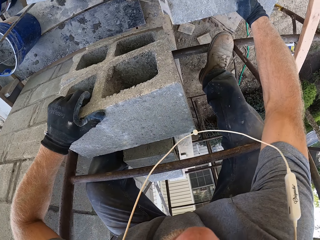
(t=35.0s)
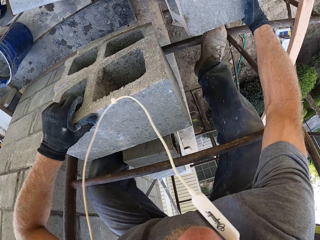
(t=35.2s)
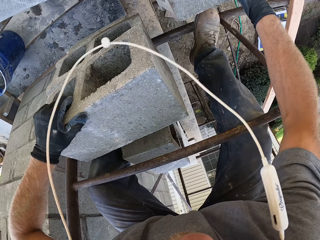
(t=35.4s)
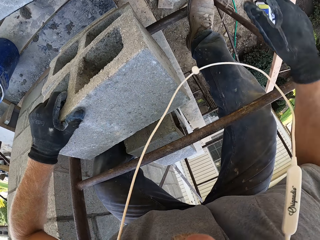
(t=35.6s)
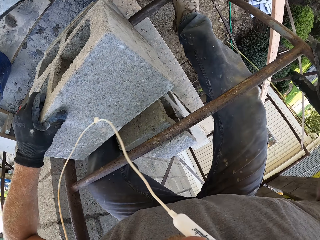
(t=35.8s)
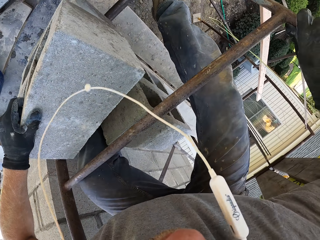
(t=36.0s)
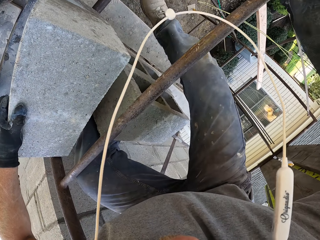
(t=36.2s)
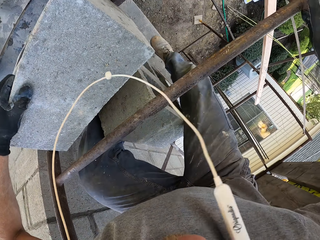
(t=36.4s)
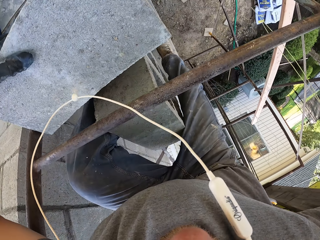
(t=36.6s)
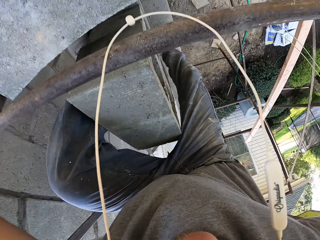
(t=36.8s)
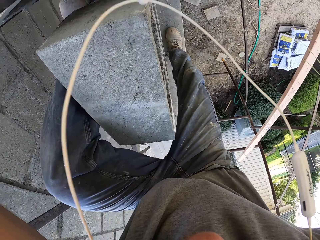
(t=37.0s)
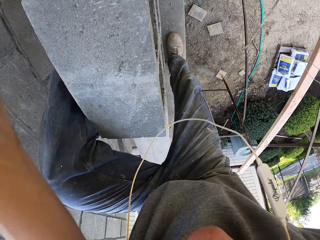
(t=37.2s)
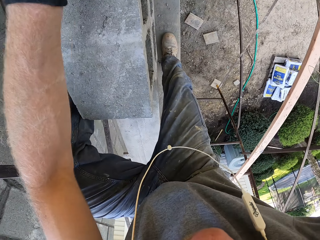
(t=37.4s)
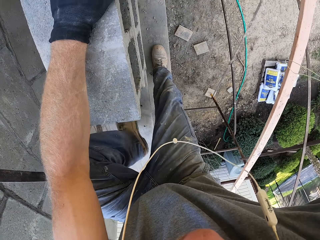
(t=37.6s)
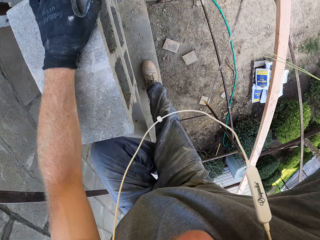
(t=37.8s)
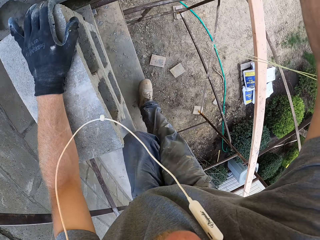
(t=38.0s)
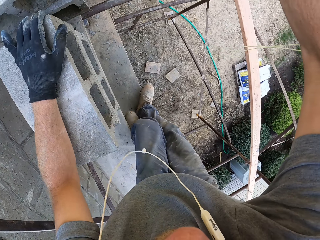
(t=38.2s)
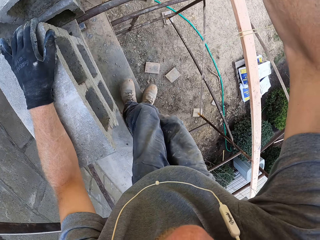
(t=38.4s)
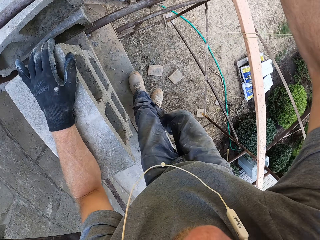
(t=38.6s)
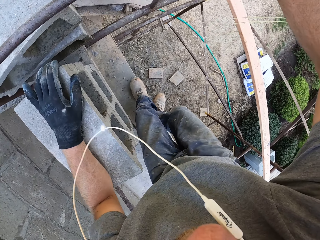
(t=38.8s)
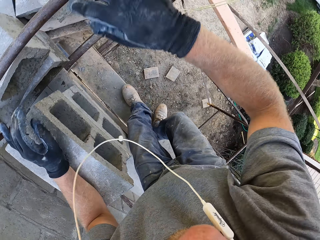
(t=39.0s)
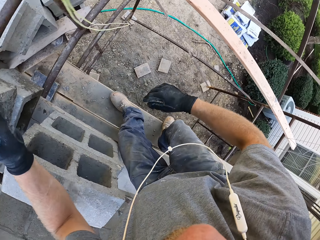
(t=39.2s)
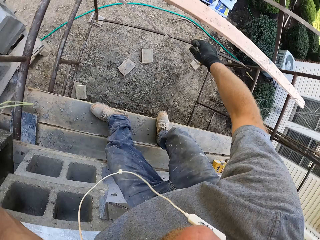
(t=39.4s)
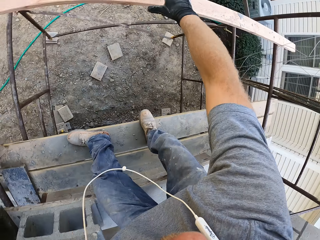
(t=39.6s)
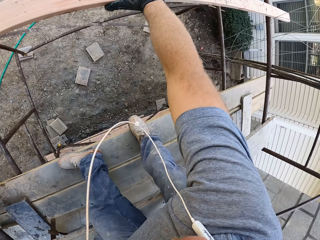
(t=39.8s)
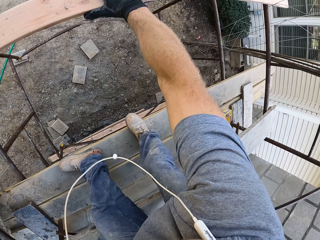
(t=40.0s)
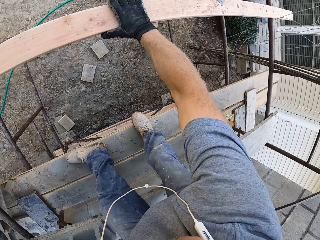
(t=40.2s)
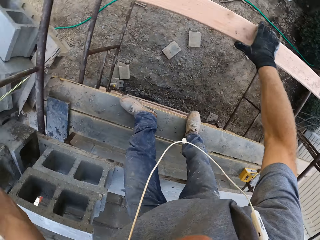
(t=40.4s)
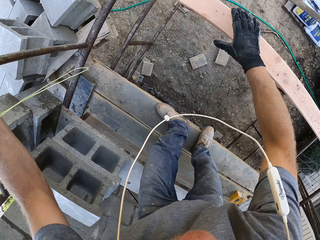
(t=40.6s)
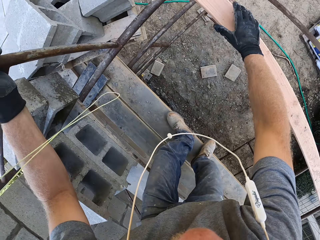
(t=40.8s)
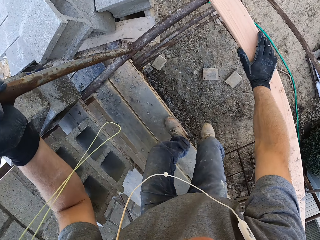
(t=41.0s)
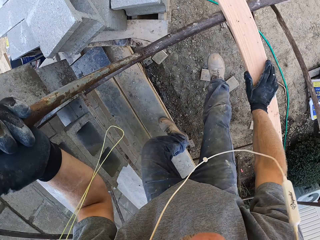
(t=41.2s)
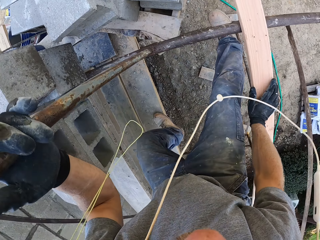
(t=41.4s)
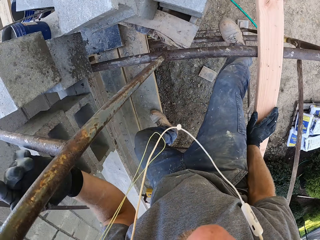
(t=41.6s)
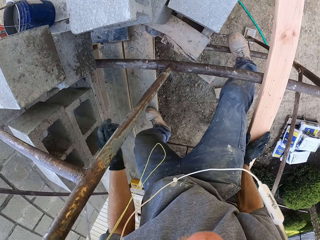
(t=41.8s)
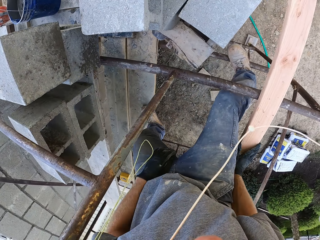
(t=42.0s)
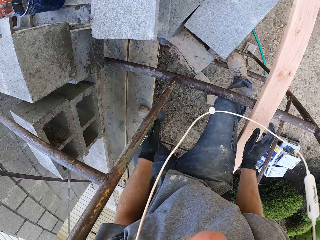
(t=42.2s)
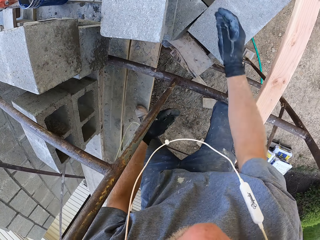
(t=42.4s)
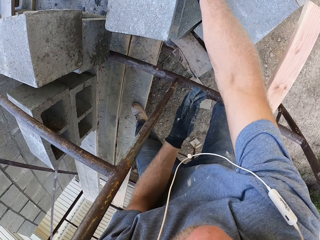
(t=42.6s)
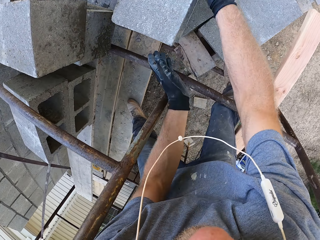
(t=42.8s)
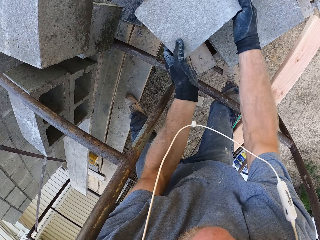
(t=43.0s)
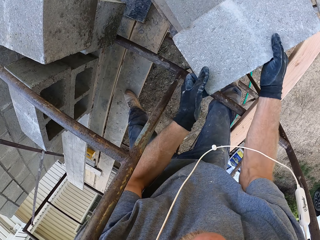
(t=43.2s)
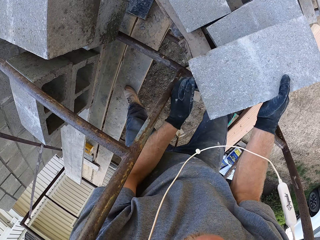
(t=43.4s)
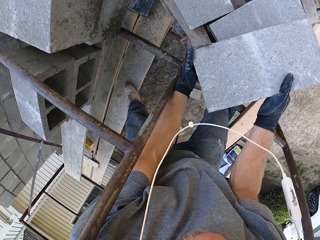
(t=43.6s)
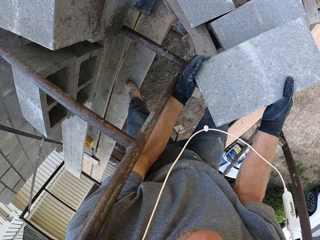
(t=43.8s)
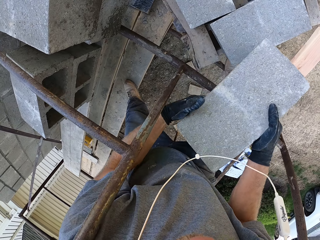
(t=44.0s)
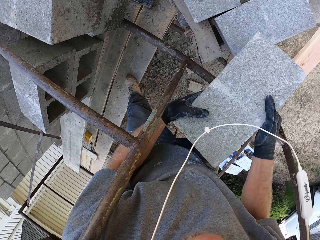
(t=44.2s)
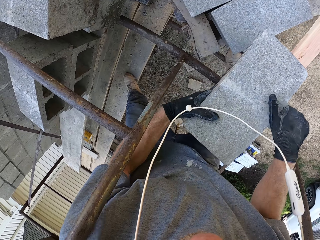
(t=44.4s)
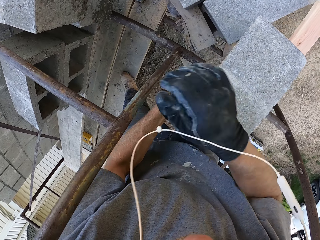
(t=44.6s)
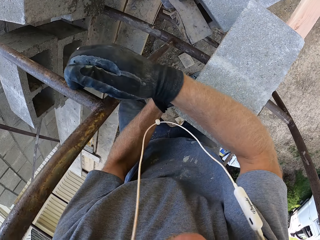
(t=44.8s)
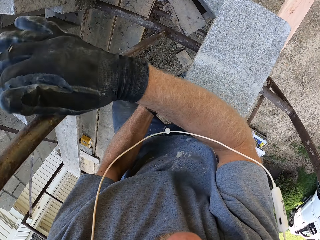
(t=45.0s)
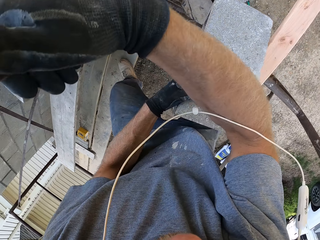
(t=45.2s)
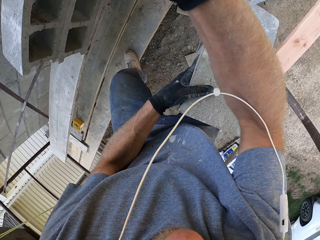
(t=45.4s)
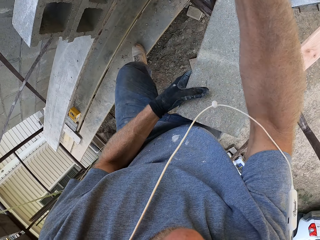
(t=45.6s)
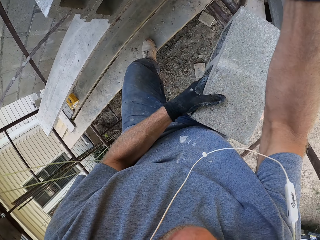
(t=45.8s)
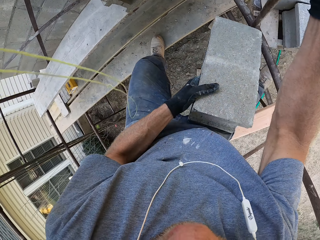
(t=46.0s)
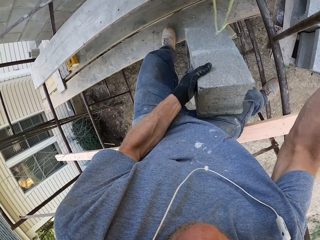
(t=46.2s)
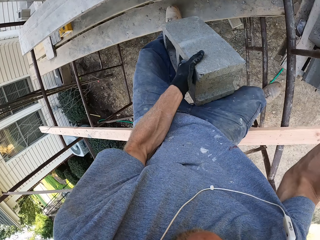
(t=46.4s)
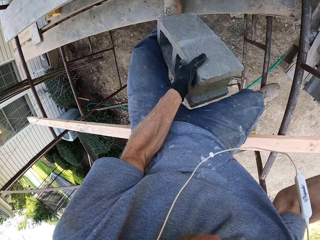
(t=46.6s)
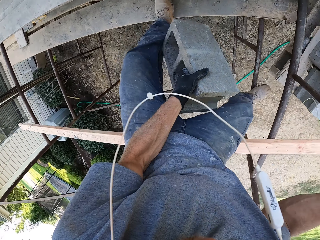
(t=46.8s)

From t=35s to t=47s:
The camera wearer climbs down the scaffold. They adjust wood on the scaffold, and put bricks on the scaffold.

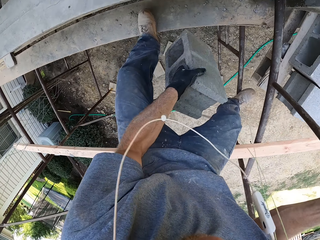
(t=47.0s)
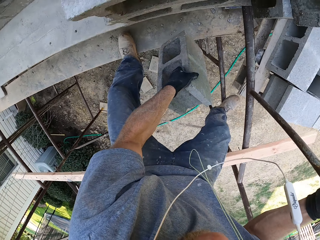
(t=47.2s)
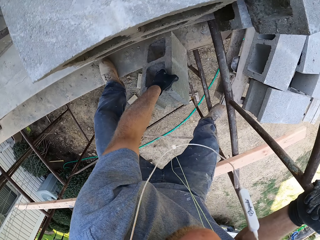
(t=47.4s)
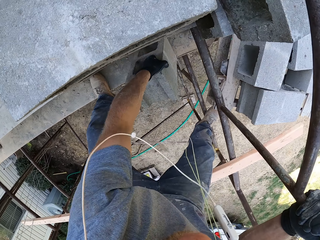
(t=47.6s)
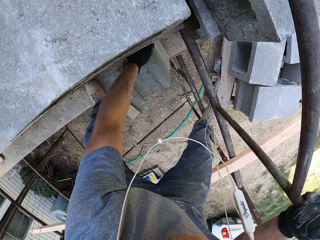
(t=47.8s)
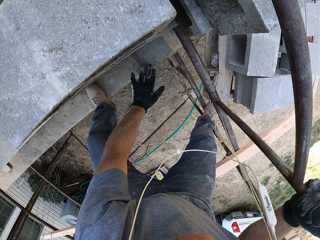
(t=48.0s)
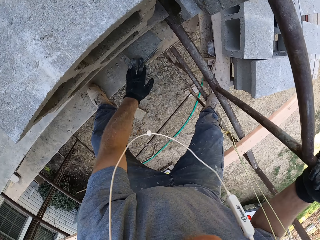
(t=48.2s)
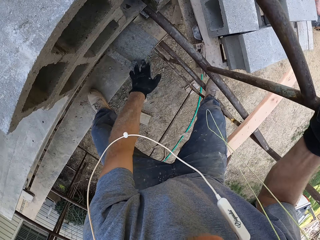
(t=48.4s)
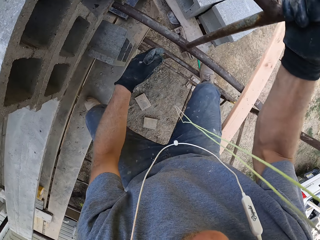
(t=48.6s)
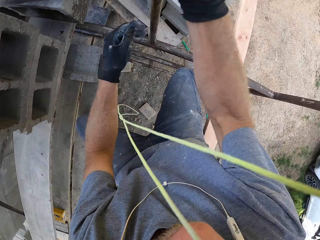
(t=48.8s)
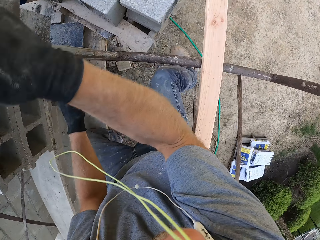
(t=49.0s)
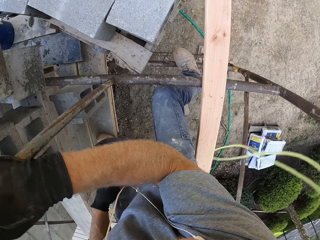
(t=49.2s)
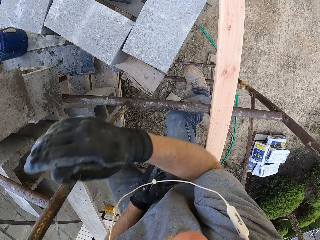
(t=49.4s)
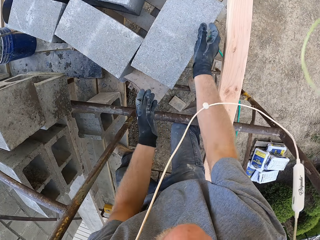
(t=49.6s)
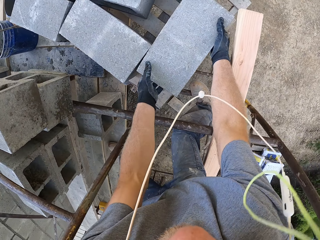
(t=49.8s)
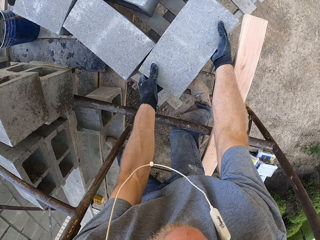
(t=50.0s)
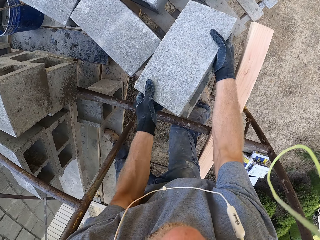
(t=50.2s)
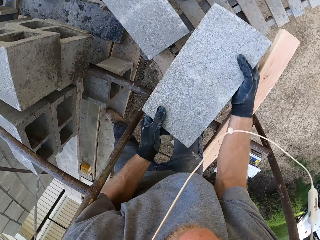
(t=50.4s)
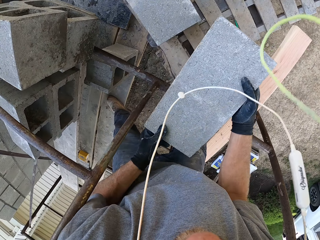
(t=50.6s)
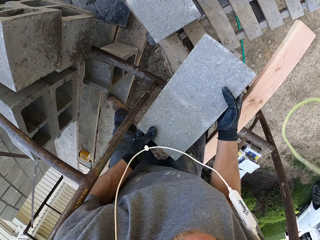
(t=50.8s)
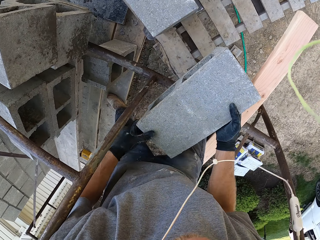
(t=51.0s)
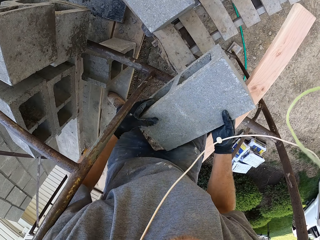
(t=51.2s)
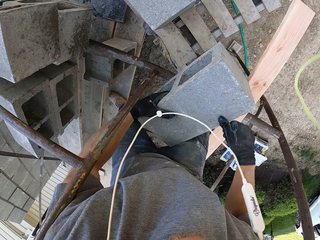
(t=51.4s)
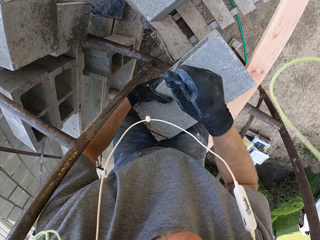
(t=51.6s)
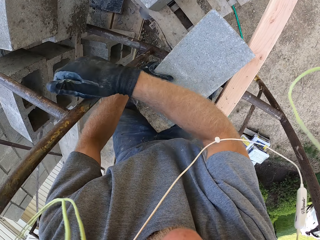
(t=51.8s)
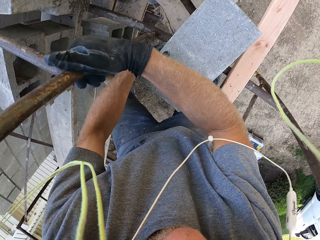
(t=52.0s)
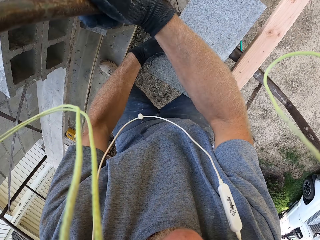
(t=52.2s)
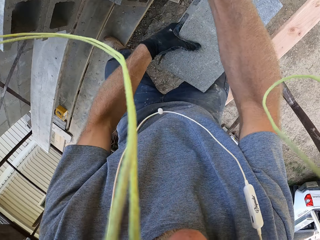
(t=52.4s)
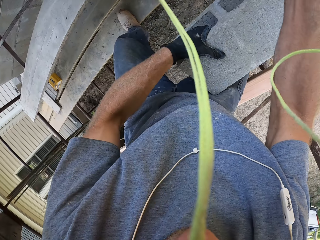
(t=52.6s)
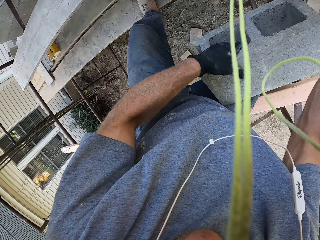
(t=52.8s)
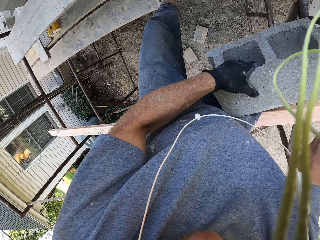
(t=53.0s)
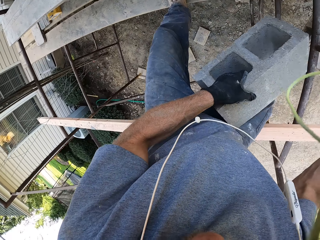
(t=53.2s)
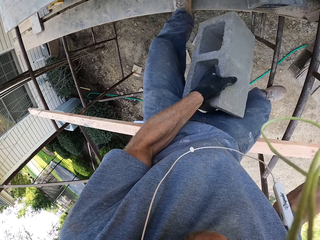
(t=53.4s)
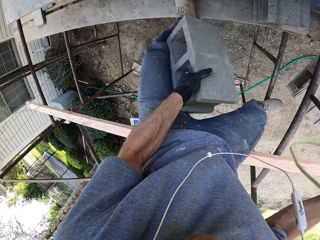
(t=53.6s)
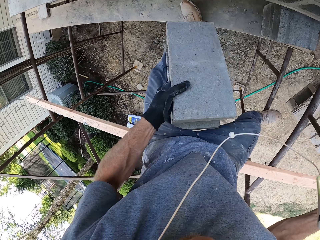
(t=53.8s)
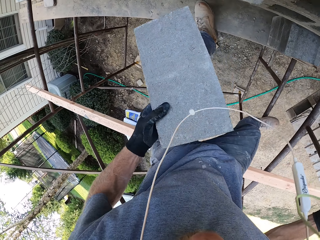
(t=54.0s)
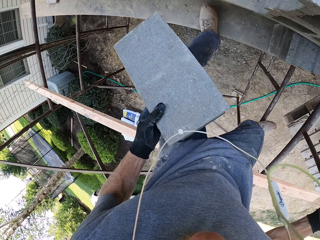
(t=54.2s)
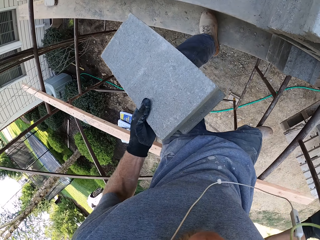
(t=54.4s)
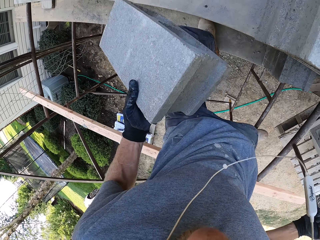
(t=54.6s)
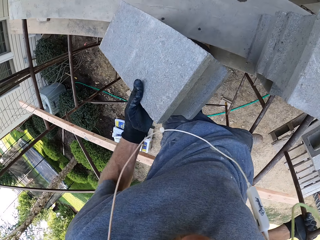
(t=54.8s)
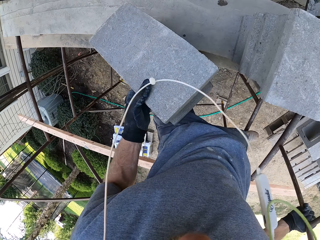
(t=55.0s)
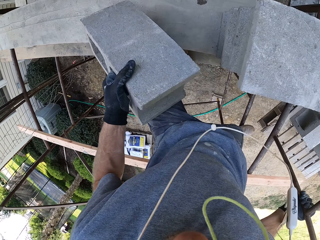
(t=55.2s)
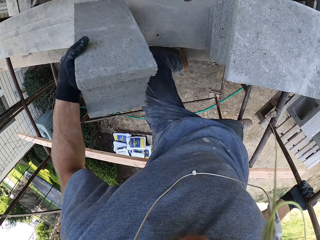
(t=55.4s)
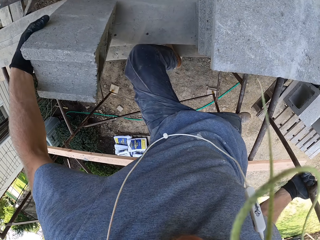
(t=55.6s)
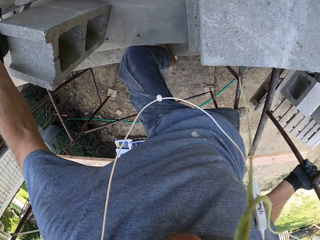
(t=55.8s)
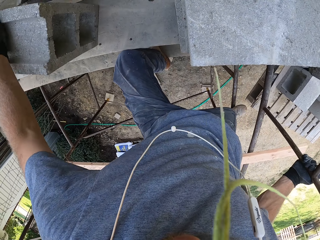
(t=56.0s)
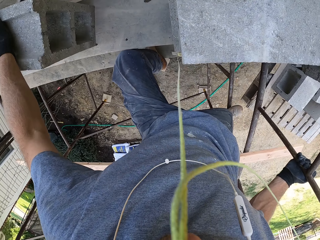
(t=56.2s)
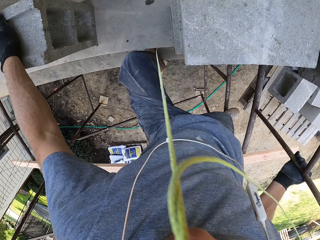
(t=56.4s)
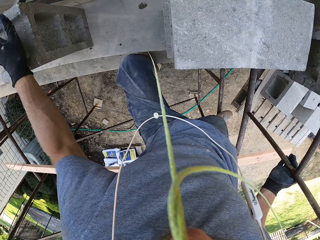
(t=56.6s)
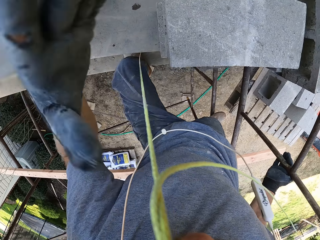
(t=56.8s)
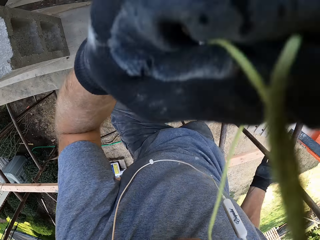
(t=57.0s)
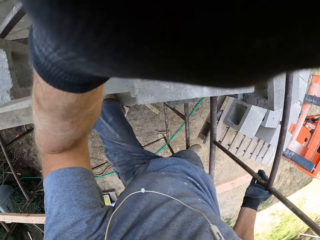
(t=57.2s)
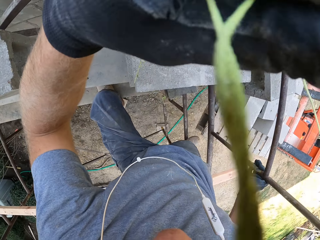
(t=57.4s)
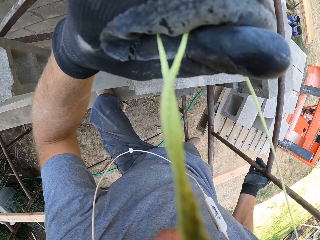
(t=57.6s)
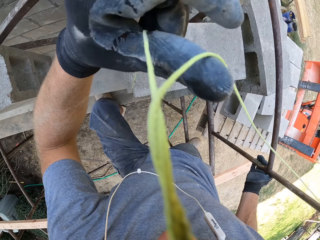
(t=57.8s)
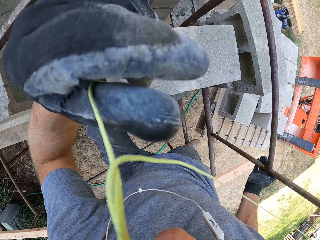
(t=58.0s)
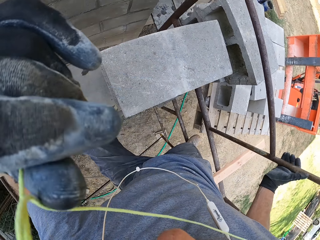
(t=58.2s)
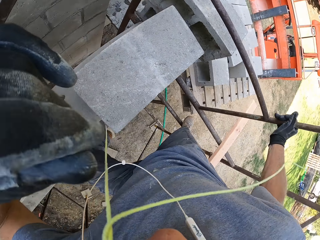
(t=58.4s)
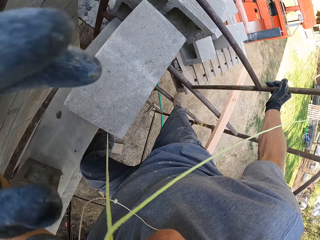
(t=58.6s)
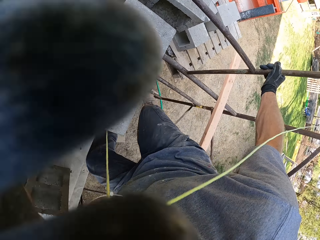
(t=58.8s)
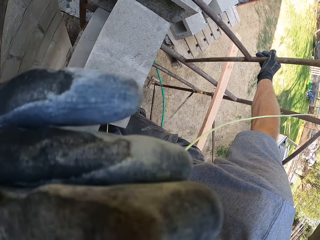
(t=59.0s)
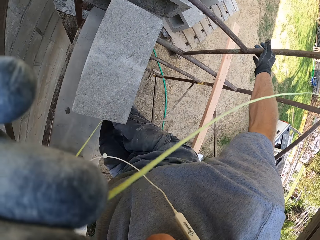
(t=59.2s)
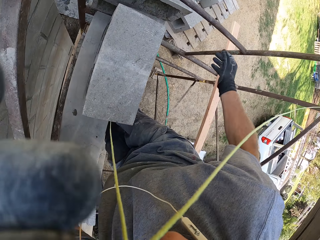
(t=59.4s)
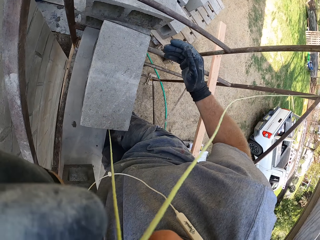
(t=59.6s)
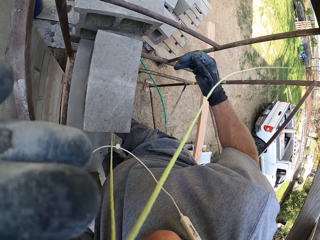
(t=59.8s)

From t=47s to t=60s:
The camera wearer adjusts a rope.
